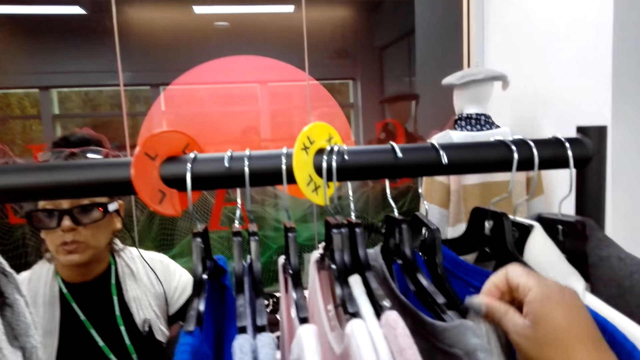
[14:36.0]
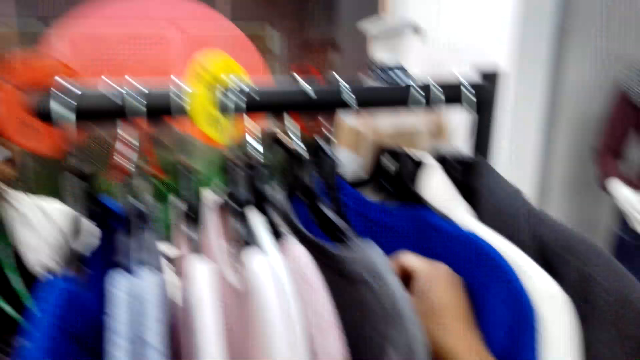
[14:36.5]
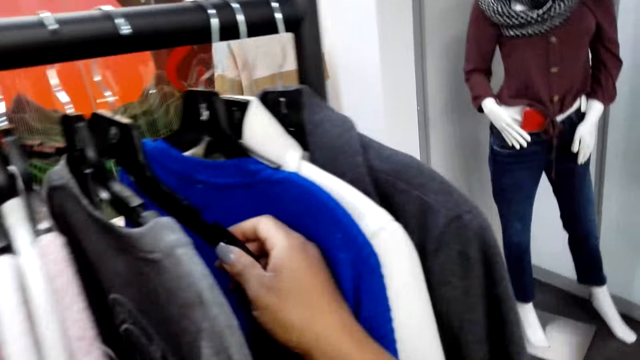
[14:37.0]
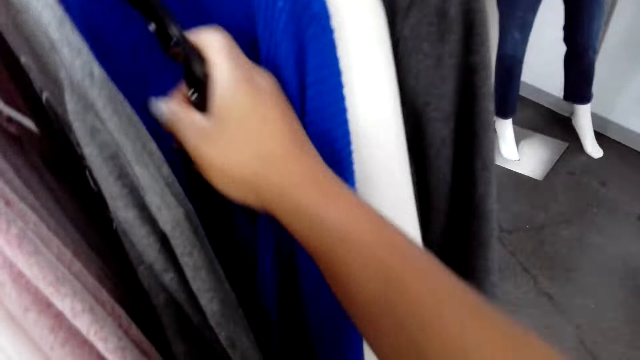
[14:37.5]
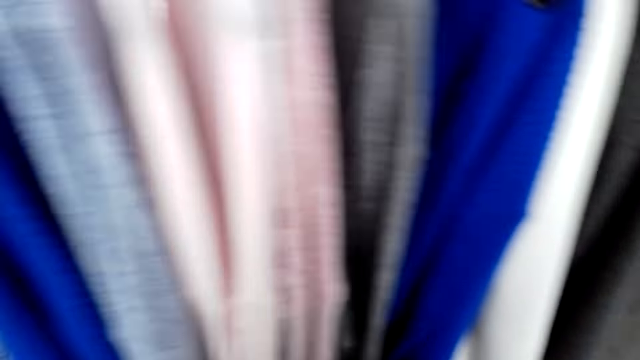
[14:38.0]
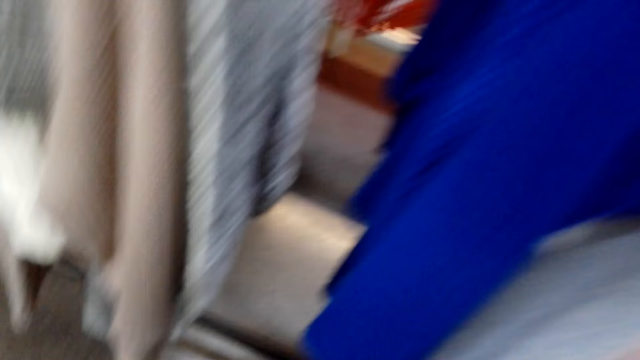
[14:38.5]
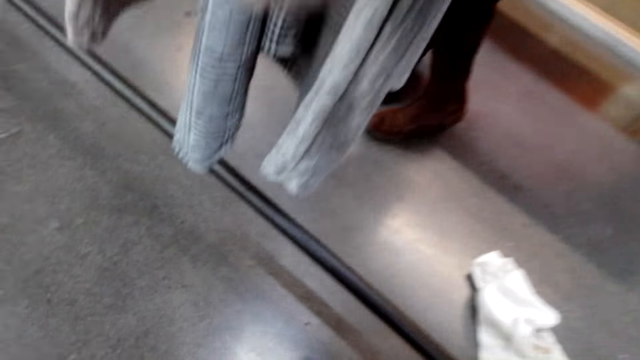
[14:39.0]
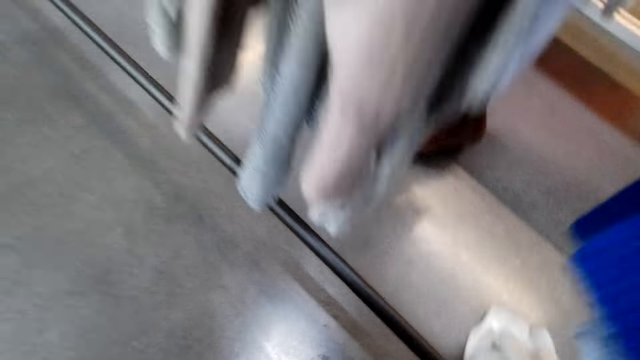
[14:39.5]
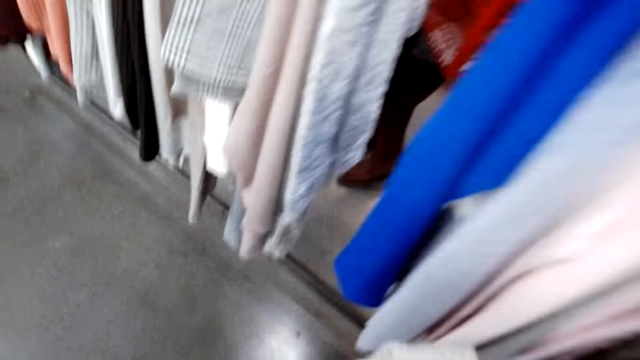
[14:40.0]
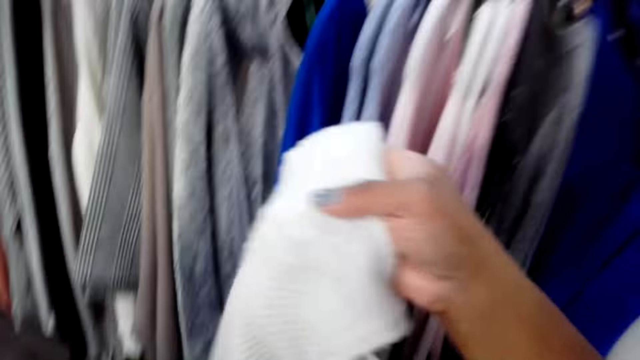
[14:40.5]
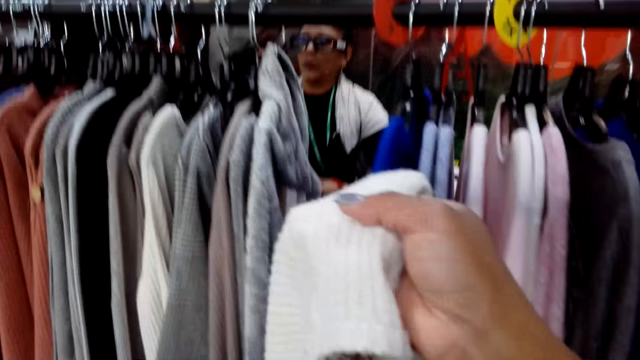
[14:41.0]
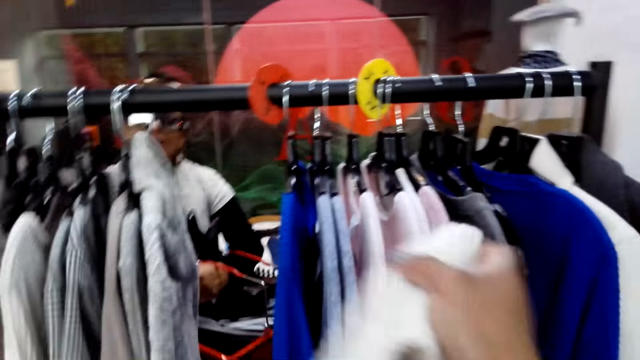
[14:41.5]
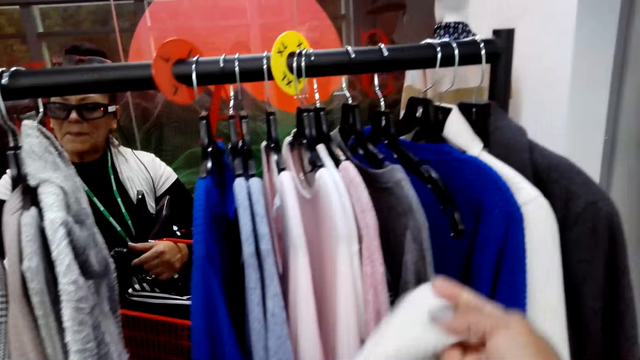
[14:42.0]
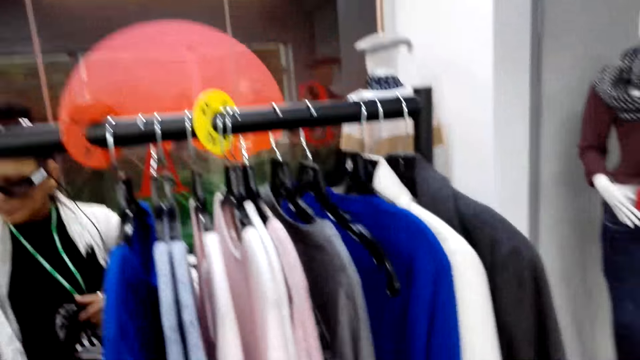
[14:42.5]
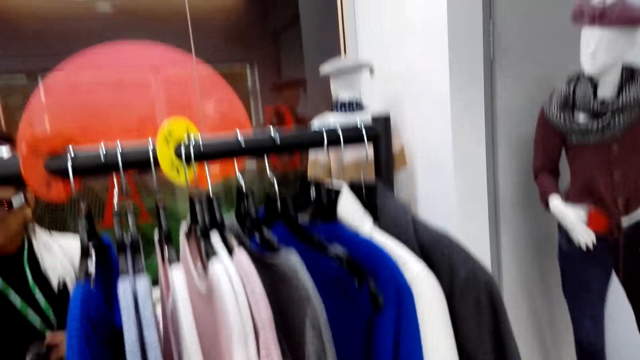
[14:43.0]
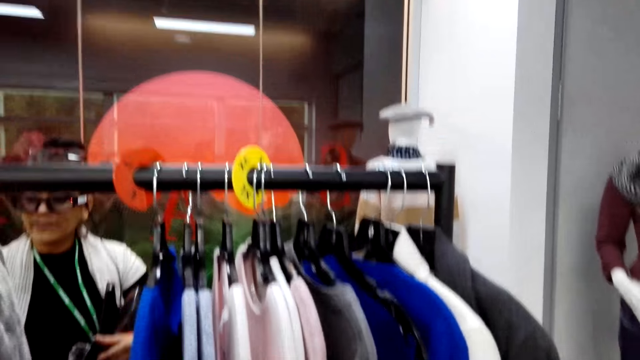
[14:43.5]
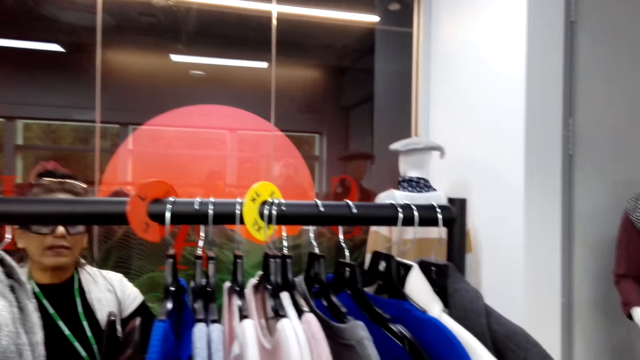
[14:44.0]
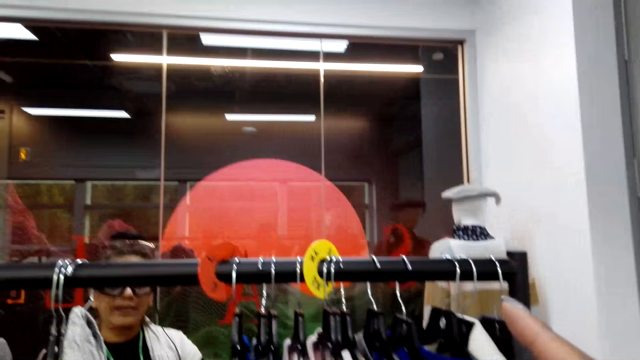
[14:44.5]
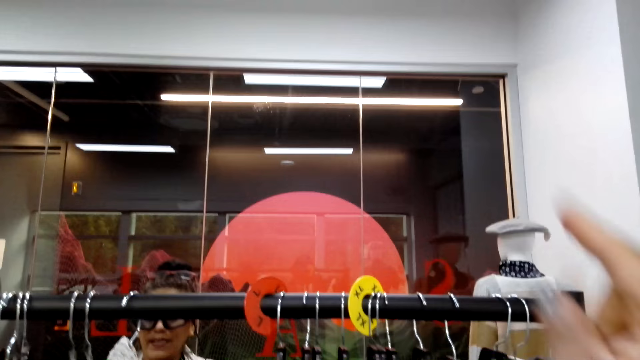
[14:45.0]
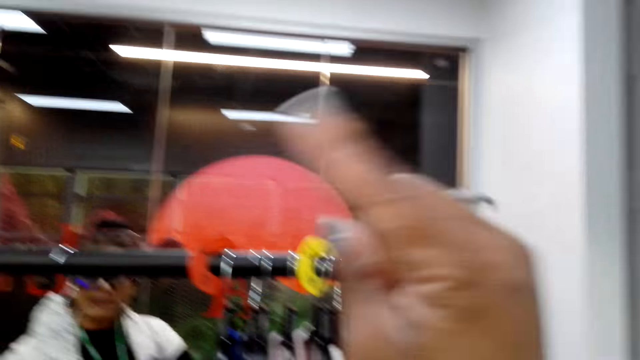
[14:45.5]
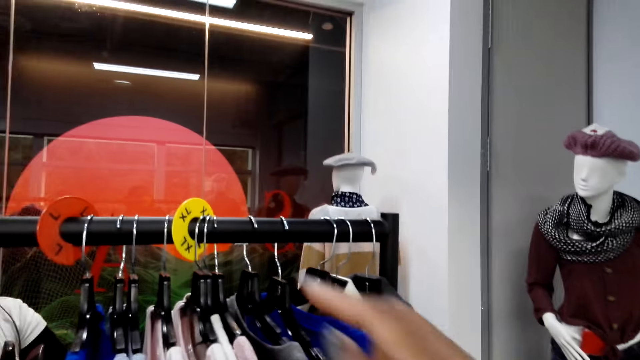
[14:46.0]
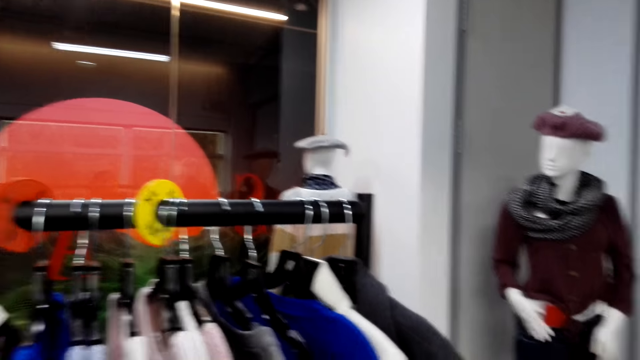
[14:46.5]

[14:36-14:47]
The camera wearer turns to the side. They pick up a cloth from the floor. They bend down. They hold the cloth. They turn to the side.

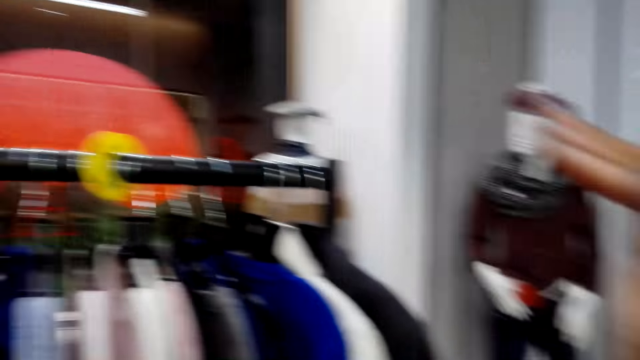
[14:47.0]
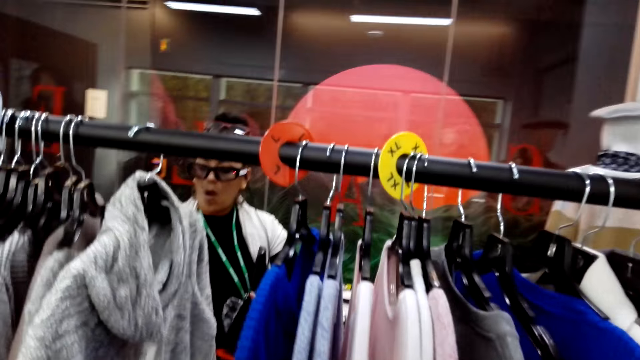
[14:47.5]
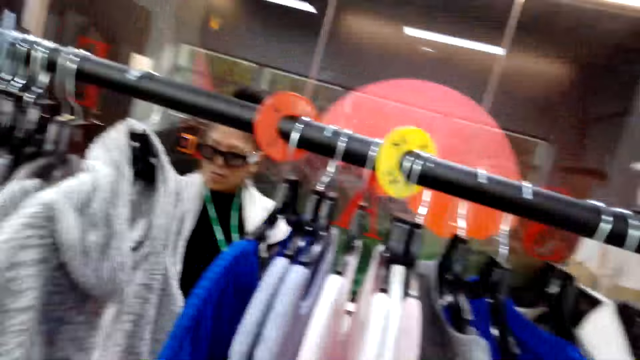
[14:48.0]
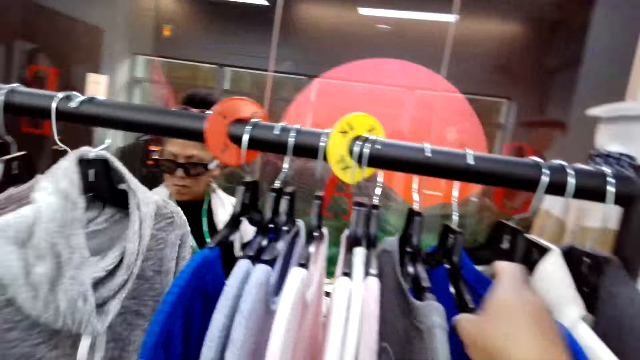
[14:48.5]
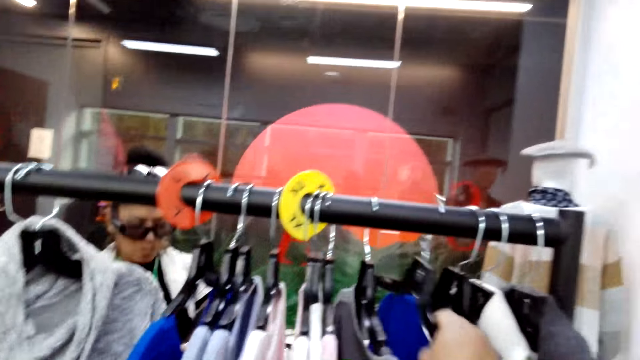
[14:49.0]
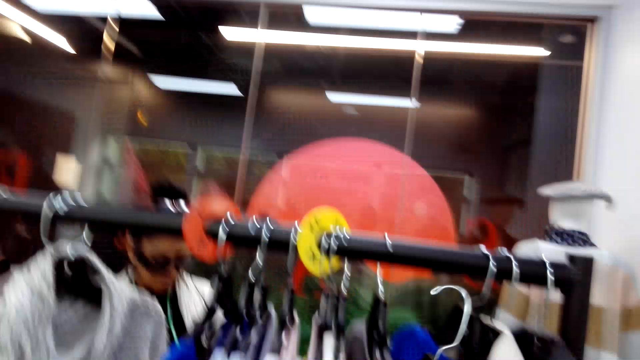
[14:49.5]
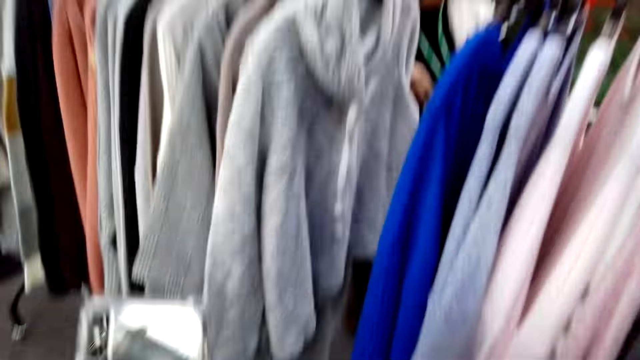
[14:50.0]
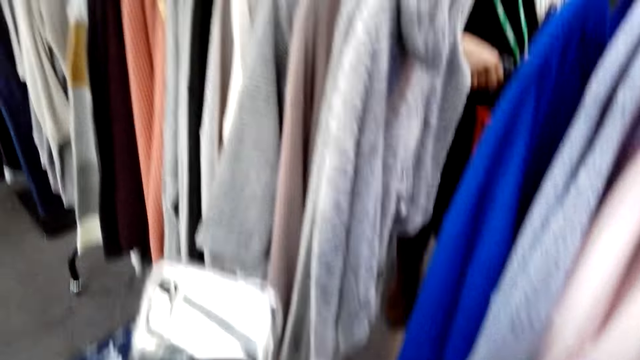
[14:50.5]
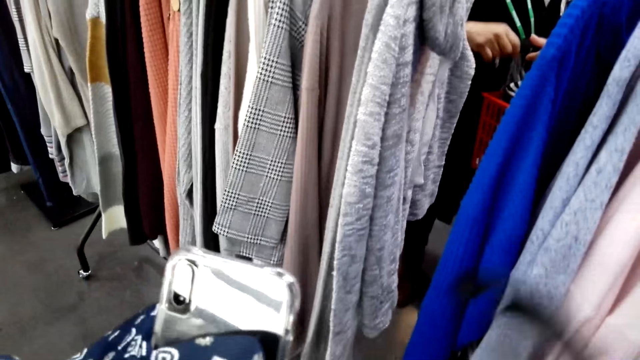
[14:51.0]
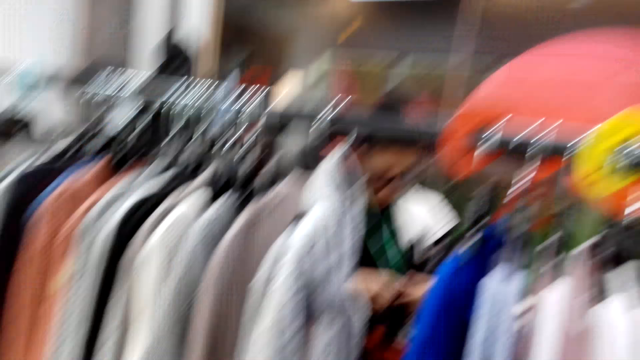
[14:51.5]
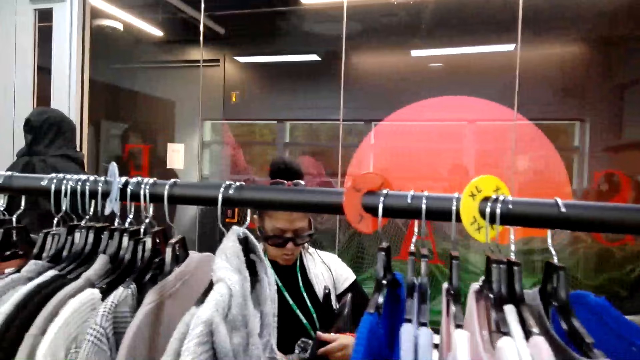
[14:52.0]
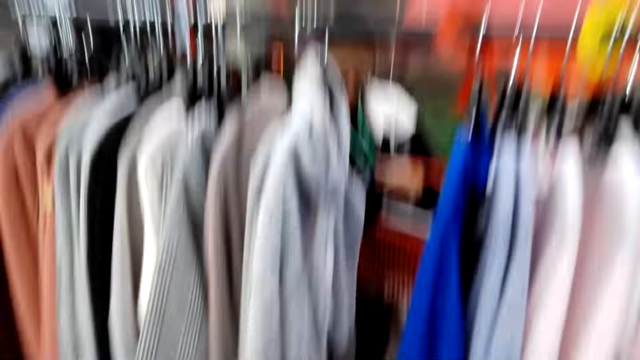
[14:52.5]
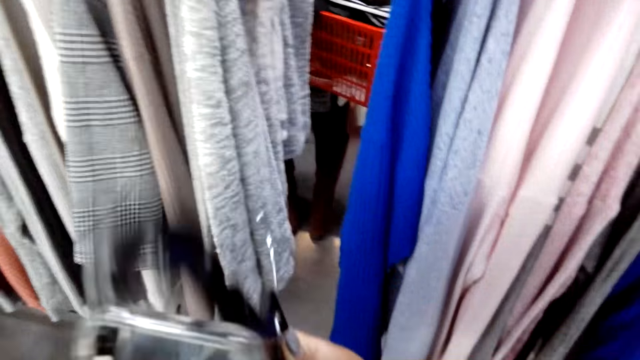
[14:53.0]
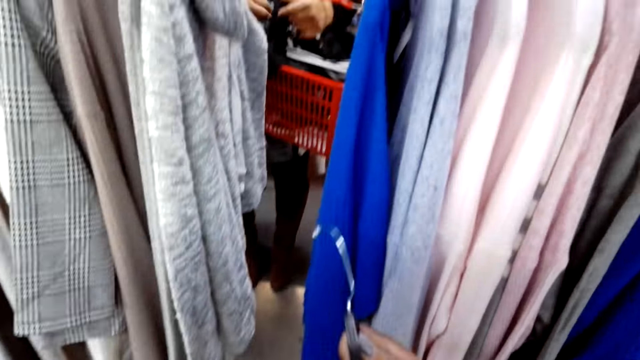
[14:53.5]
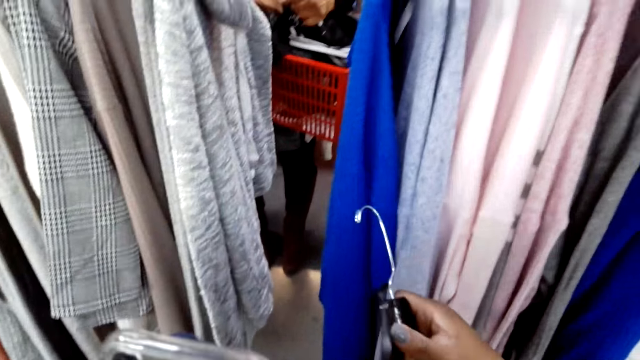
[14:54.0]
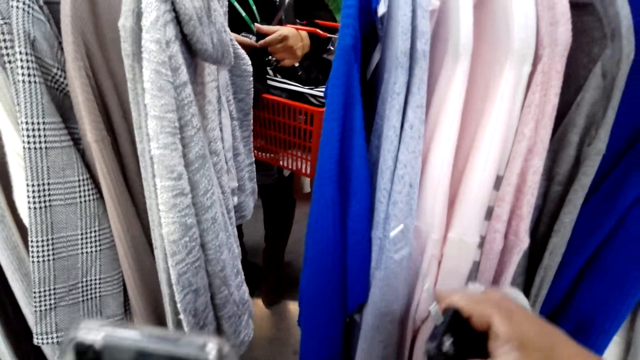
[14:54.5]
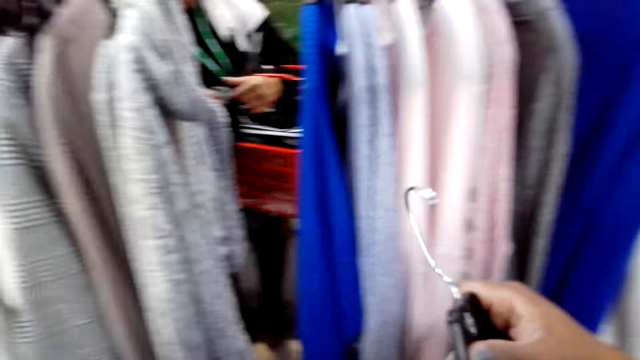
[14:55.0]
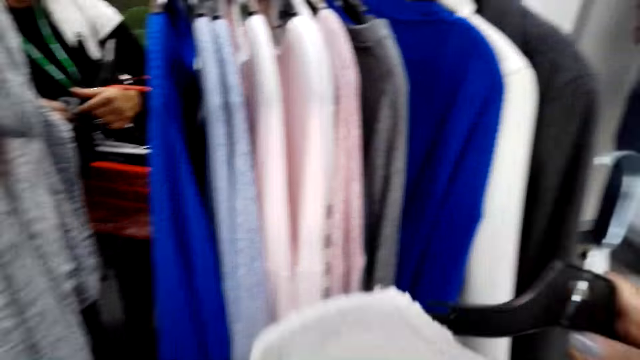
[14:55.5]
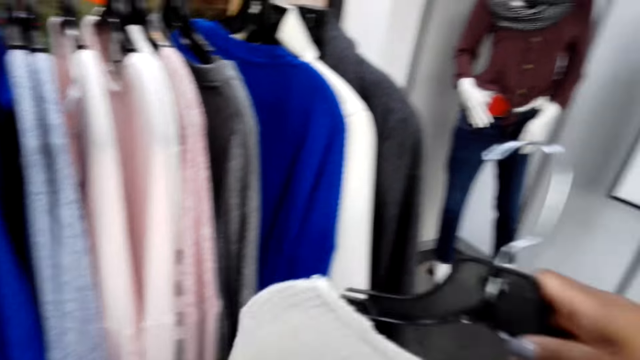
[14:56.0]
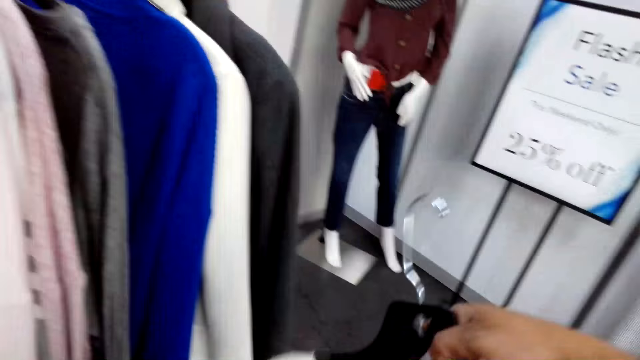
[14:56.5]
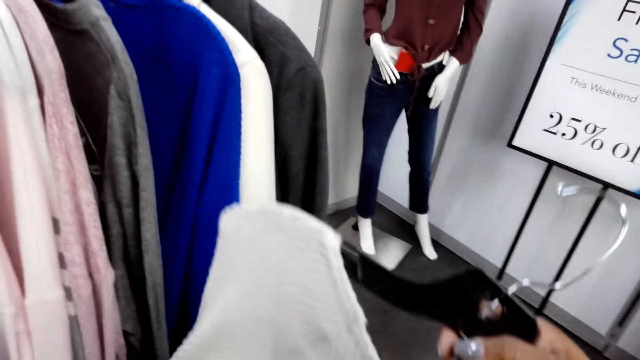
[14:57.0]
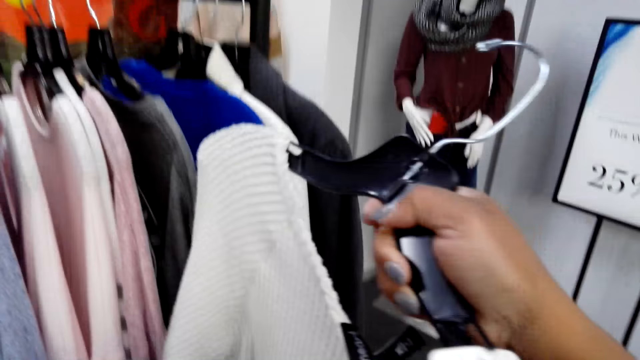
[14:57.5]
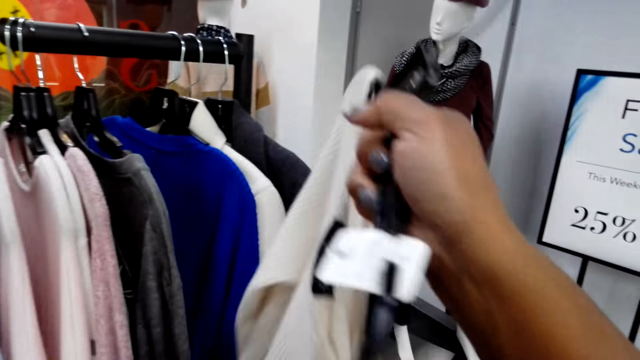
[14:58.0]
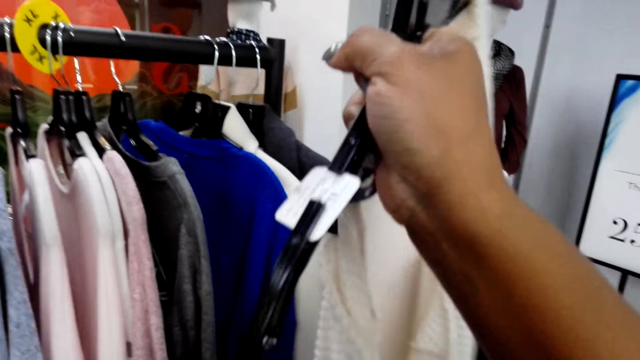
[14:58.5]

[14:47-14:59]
The camera wearer checks clothes on the display rack. They hold a hanger. They turn to the side. They hold a phone. They turn to the side. They put a cloth on the hanger. They hold the hanger.
